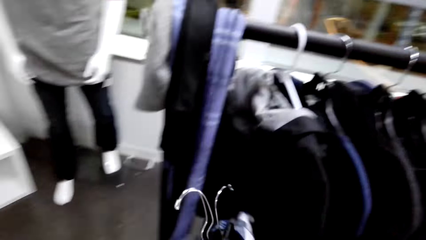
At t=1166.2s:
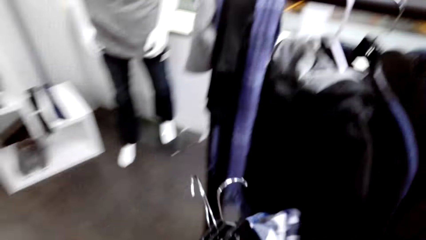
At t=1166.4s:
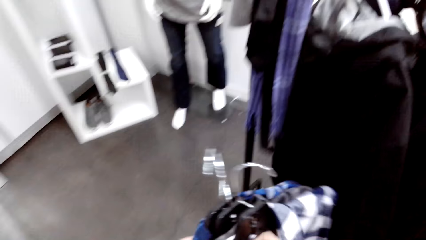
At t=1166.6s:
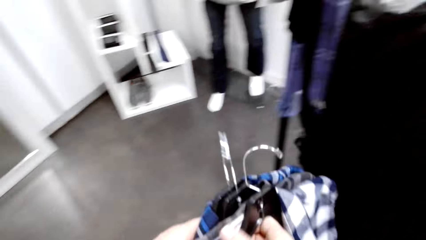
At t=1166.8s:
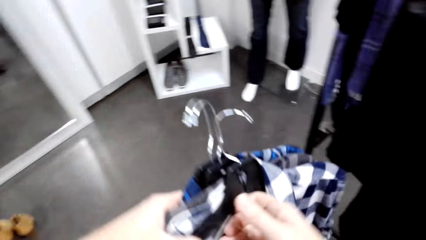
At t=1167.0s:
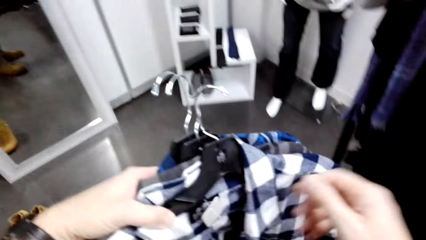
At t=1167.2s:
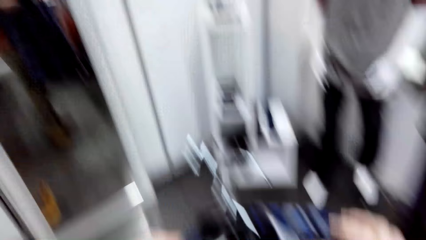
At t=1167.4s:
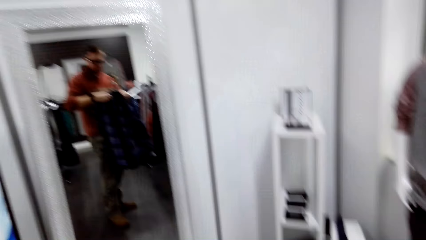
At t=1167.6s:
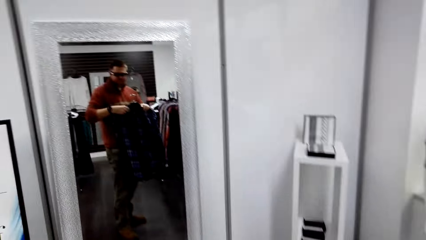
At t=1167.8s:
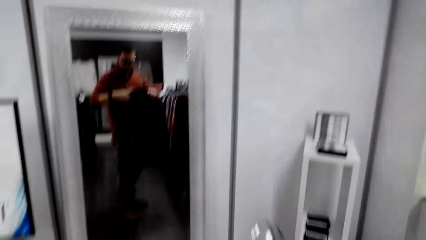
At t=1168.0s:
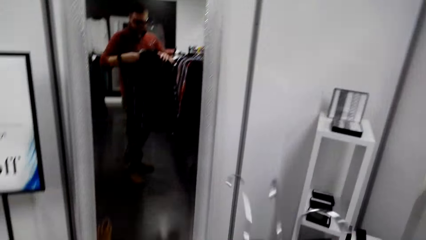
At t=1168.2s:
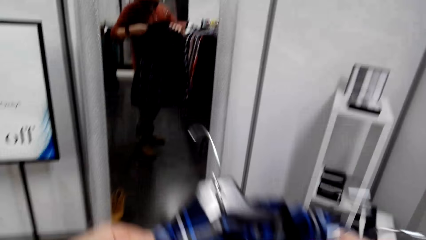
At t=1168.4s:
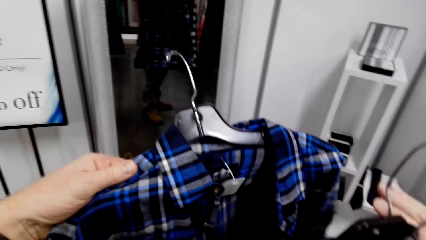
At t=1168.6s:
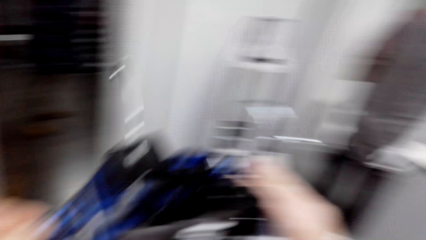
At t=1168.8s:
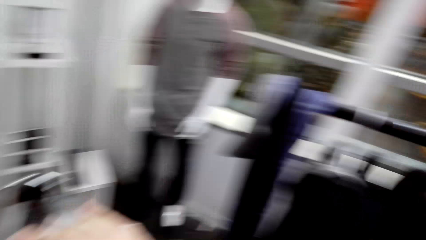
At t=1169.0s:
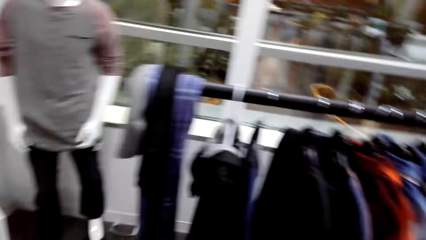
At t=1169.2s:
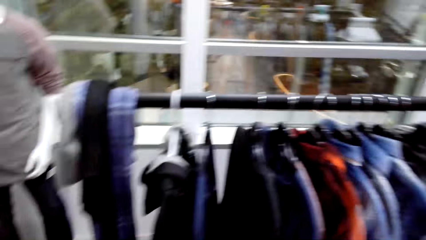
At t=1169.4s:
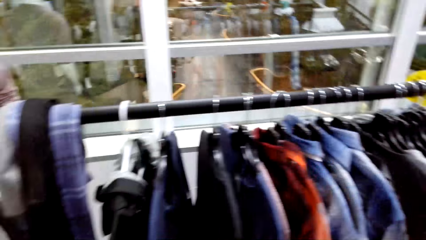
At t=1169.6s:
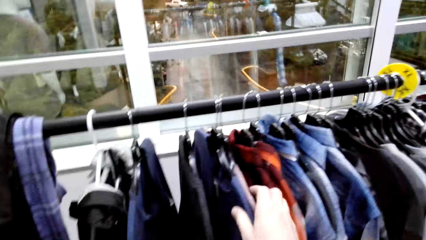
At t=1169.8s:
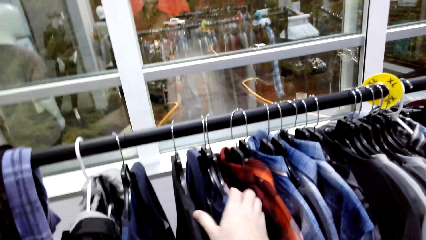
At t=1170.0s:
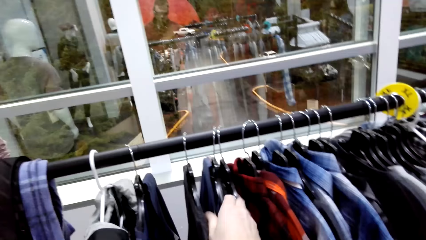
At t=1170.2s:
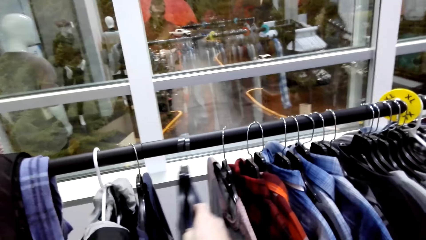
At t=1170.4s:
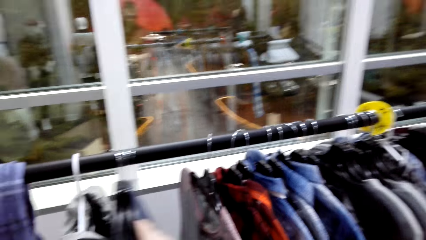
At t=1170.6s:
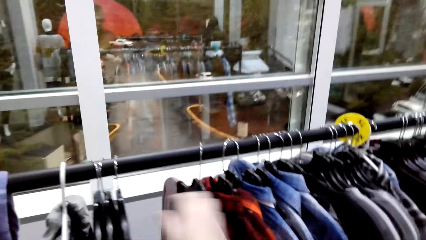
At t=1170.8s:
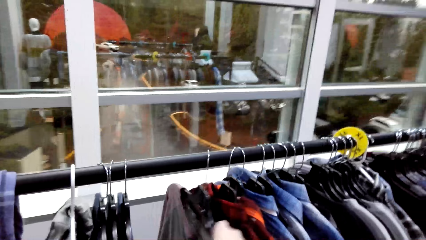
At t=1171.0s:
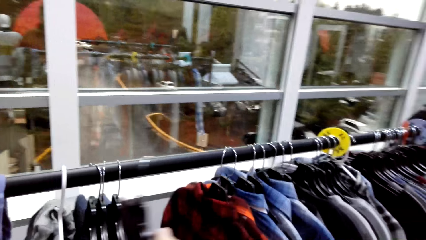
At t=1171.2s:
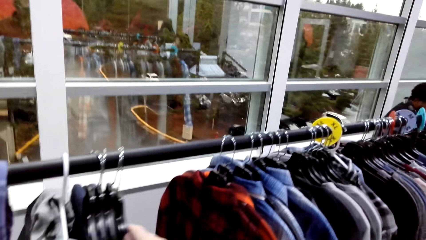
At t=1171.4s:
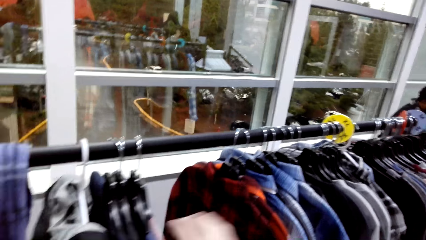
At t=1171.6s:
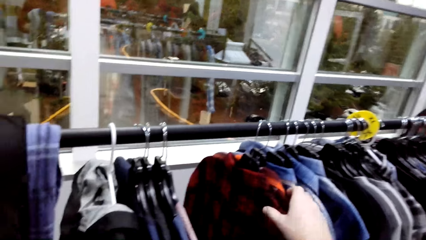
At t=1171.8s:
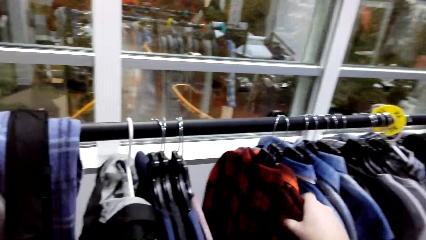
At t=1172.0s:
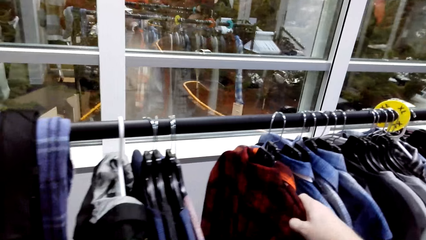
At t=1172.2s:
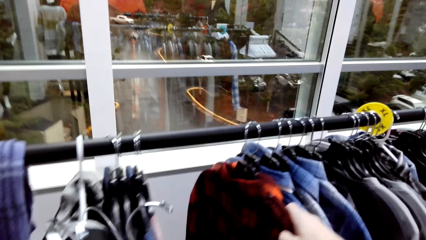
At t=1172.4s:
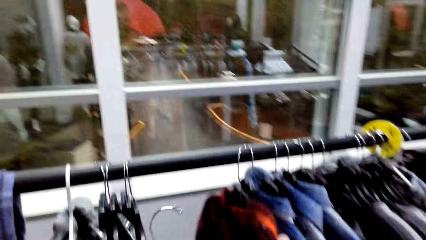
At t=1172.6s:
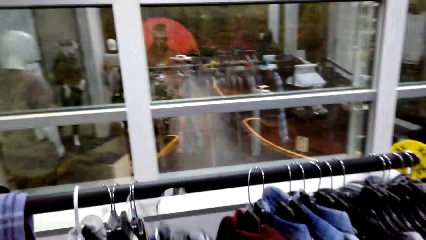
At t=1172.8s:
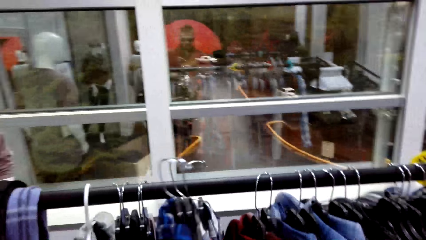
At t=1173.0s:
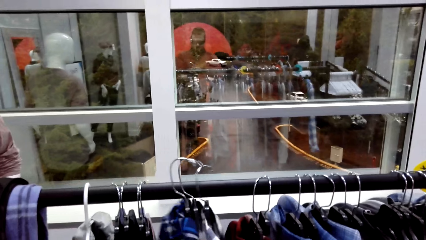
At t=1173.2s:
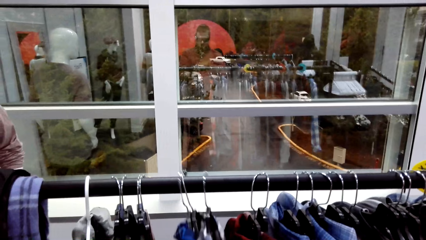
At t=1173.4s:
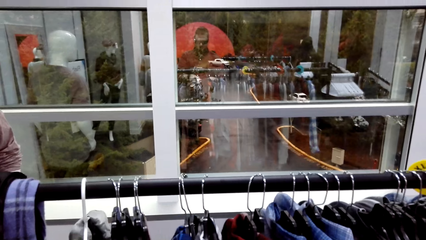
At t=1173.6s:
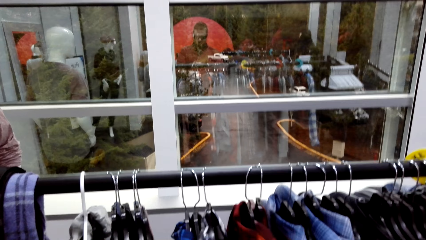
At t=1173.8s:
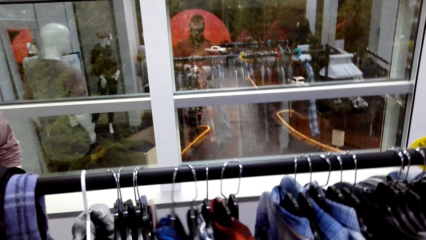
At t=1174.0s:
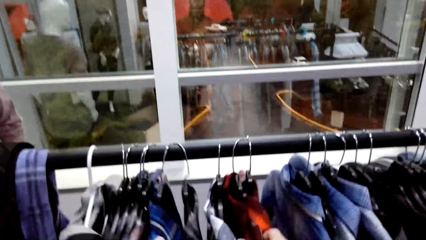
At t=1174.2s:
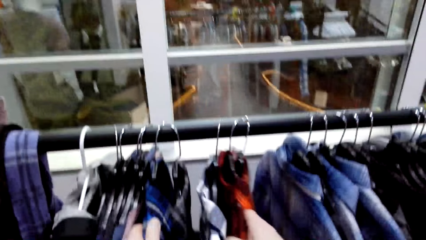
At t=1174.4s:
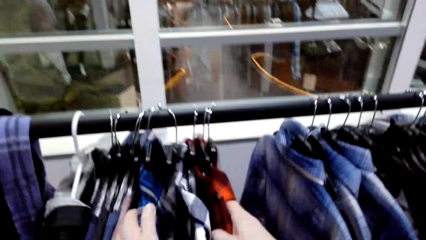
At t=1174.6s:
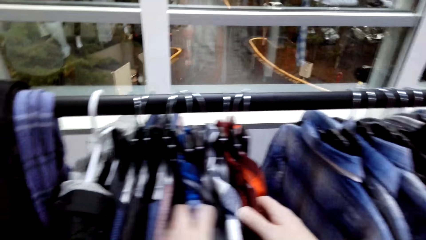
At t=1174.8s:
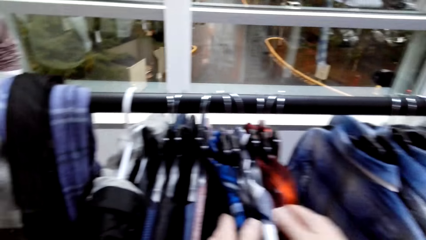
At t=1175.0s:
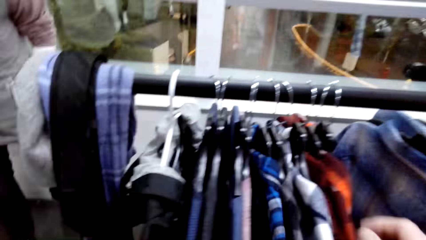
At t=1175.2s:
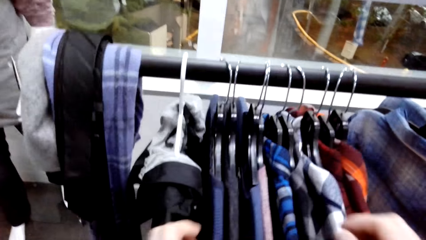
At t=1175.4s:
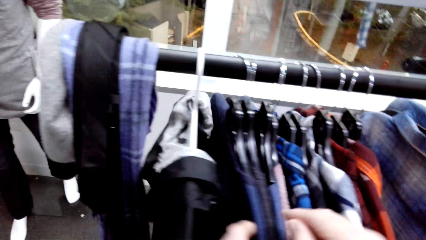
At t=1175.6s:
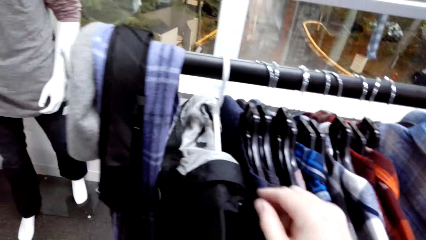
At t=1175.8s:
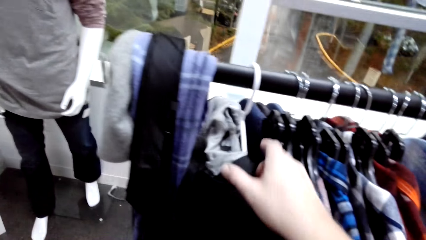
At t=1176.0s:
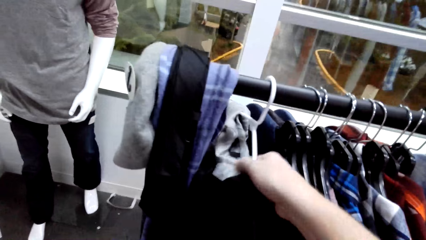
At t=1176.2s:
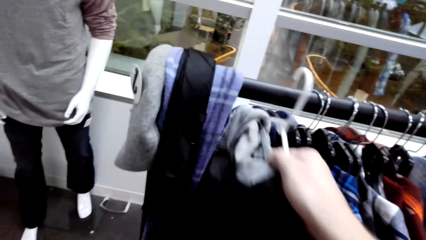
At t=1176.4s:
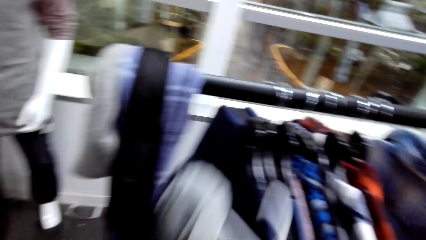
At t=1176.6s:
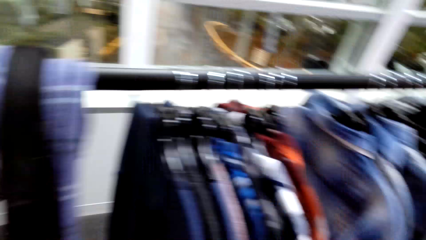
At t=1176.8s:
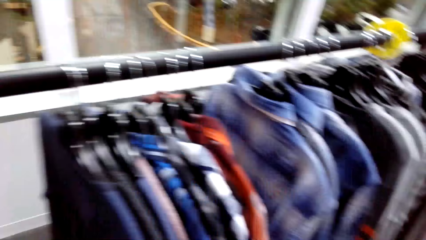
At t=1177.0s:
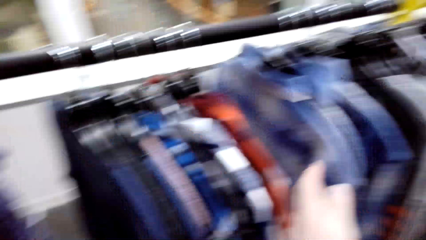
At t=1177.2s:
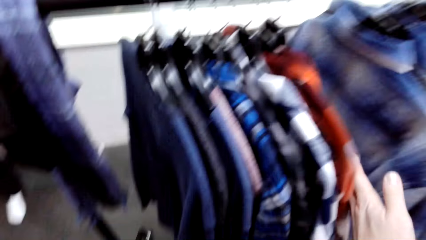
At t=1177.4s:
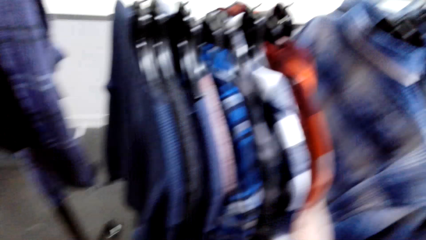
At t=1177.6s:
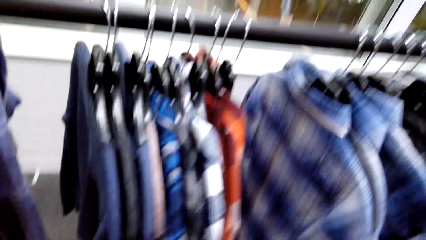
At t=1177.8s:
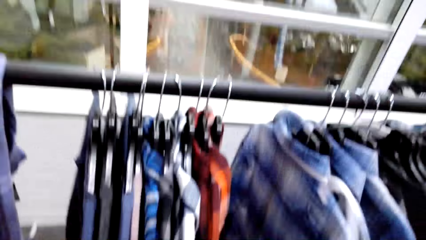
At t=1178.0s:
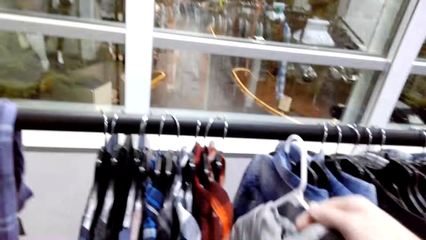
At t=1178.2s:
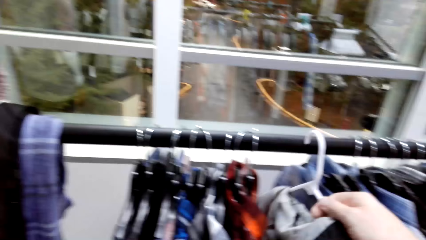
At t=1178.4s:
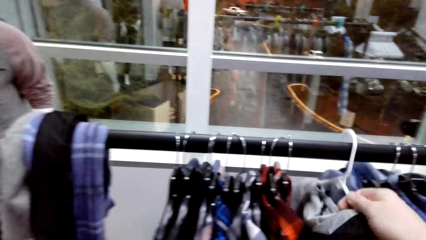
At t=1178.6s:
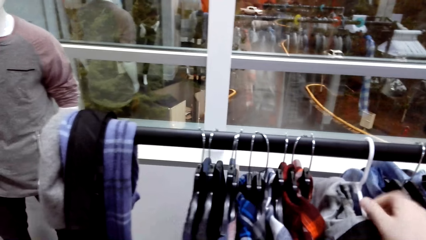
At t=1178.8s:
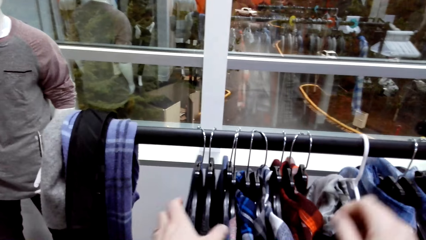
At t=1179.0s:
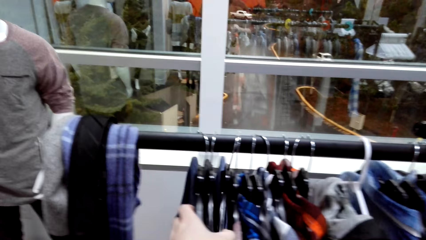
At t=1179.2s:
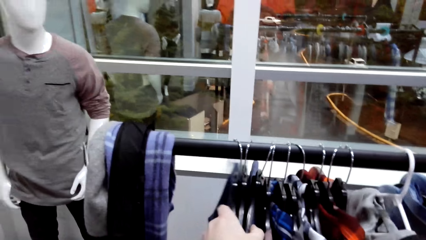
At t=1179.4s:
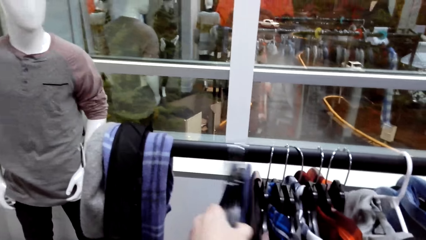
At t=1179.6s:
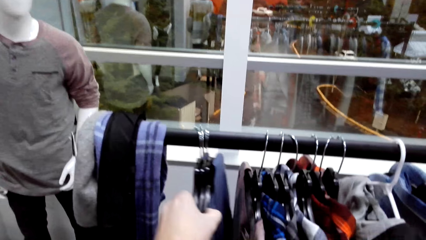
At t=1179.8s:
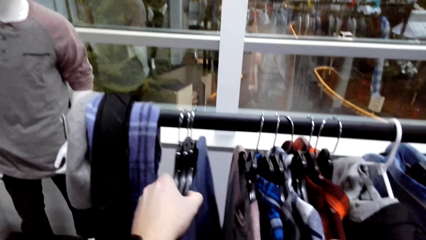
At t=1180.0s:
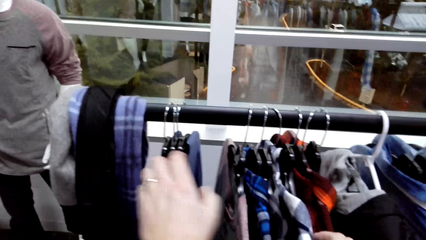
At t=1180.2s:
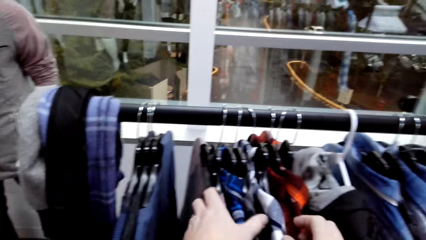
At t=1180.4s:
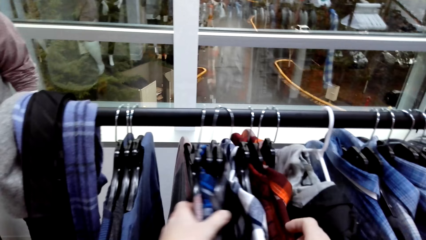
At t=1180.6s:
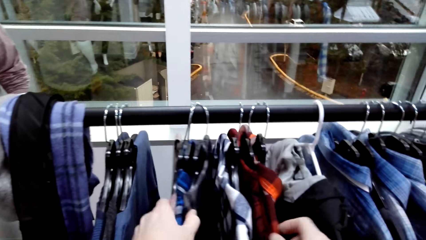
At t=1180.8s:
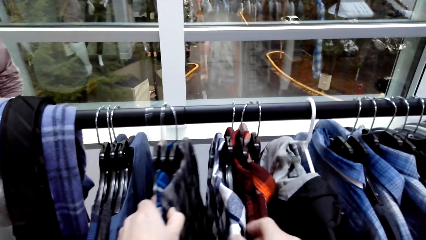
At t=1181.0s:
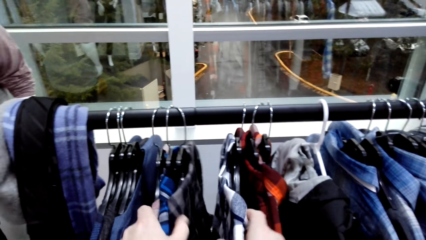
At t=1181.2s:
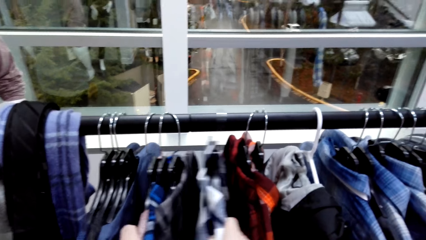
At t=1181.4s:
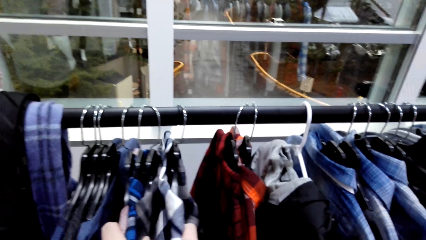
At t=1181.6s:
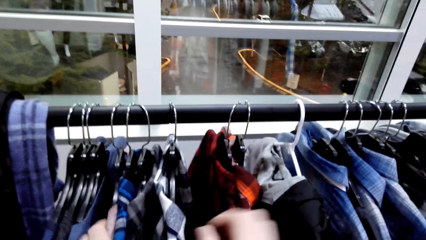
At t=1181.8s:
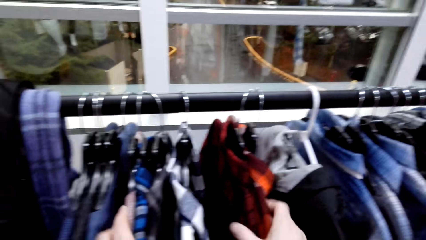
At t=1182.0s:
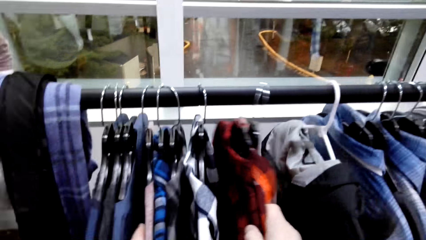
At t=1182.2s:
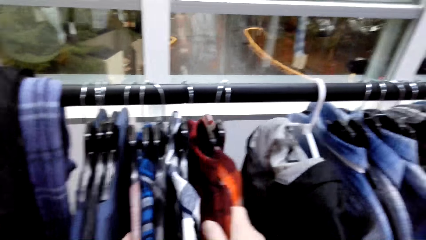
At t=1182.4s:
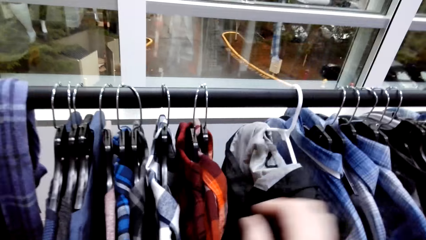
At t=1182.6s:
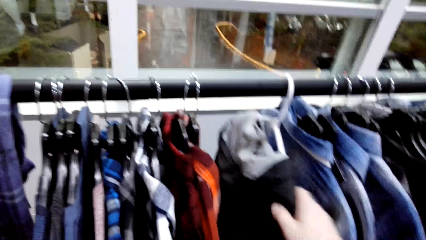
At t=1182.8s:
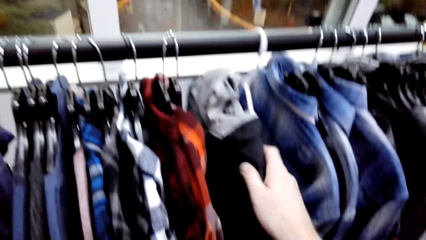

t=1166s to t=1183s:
The camera wearer unhangs the shirt. They push the shirt on one side on the hanger. They hang the shirts on the hanger. They search the shirt from the hanger and move the shirts on the hanger. They unhang the jacket. They move the shirts on the hanger. They hang the jacket. They move the shirts on the hanger. They search the shirt from the hanger.
